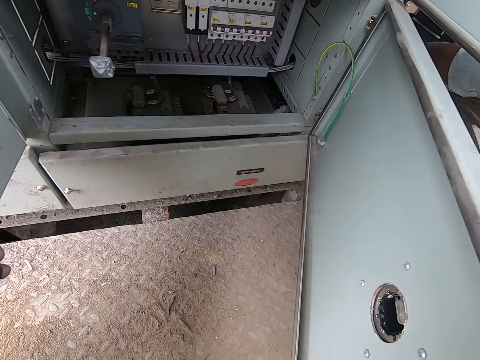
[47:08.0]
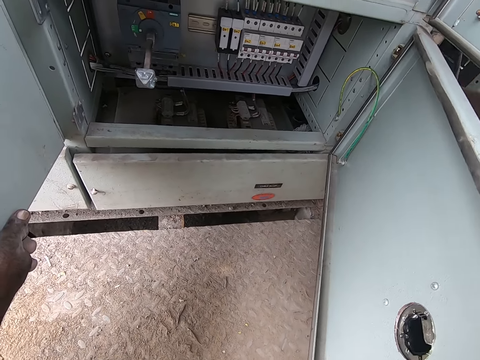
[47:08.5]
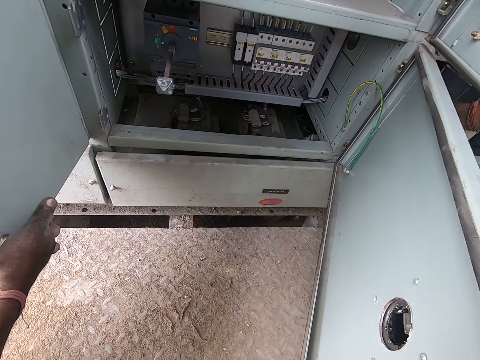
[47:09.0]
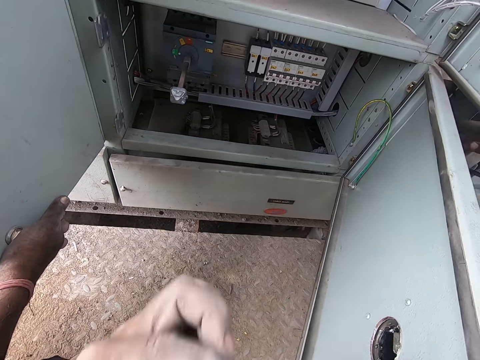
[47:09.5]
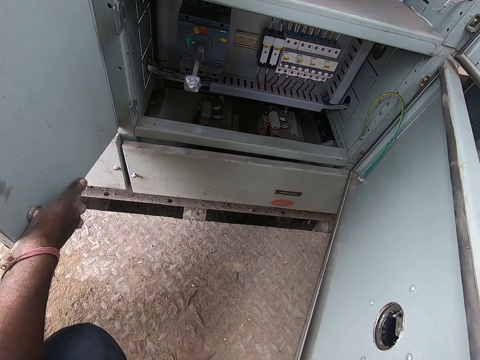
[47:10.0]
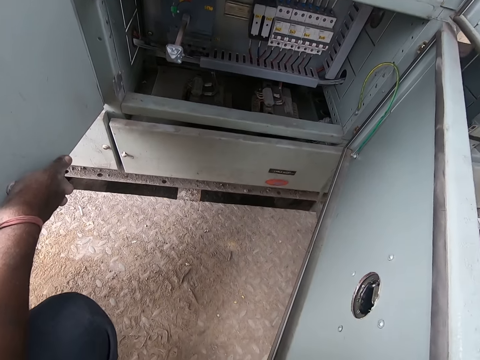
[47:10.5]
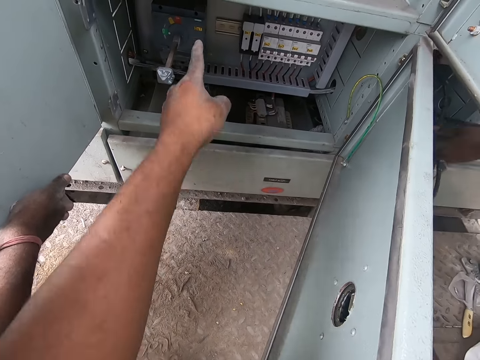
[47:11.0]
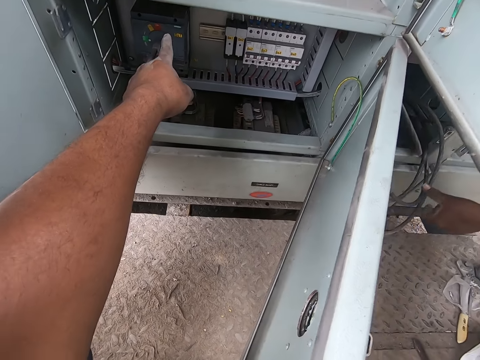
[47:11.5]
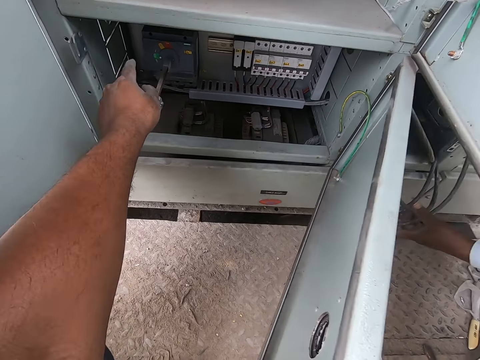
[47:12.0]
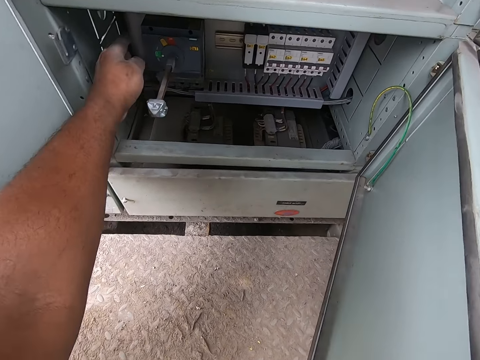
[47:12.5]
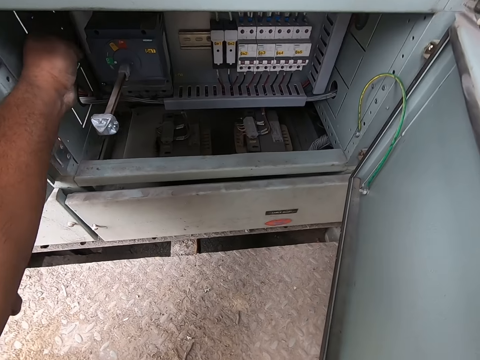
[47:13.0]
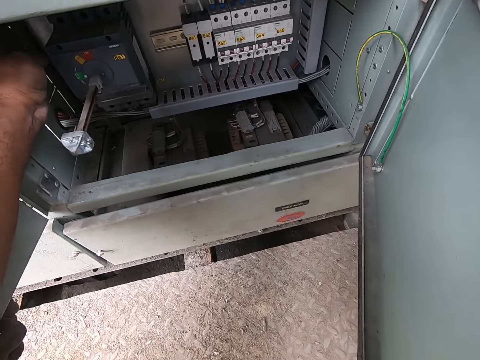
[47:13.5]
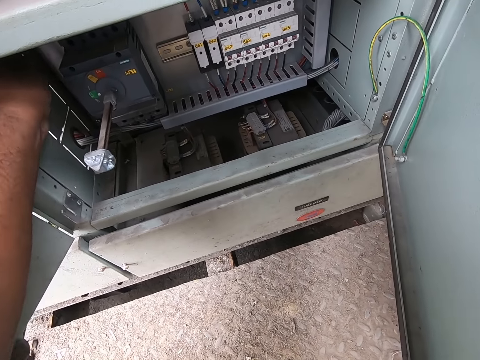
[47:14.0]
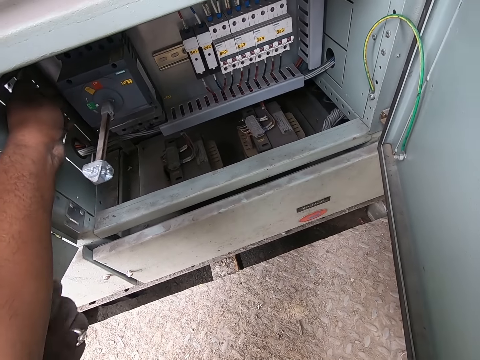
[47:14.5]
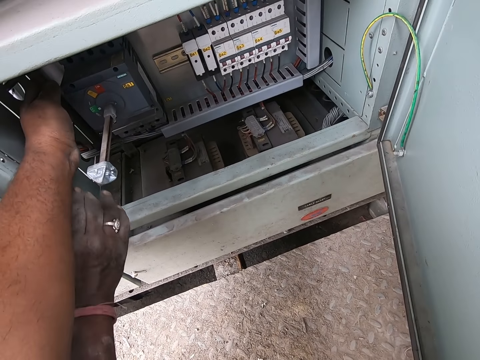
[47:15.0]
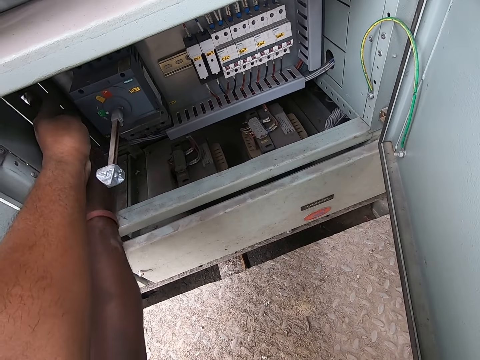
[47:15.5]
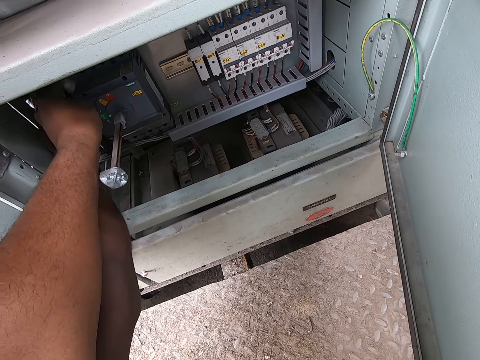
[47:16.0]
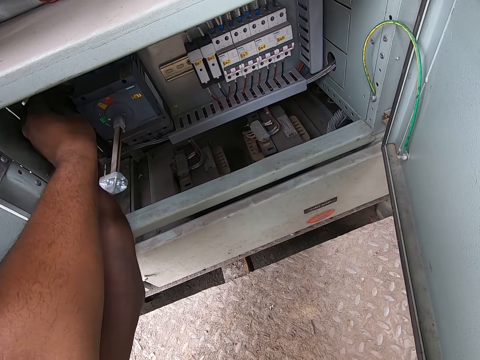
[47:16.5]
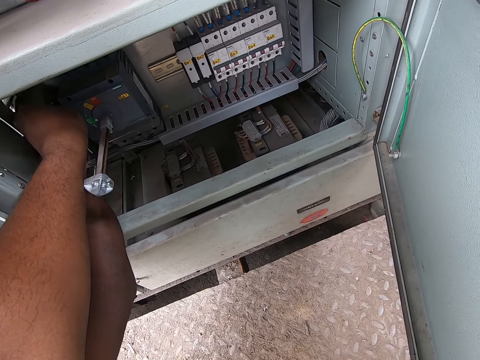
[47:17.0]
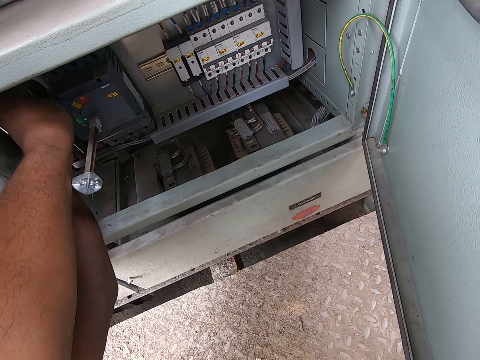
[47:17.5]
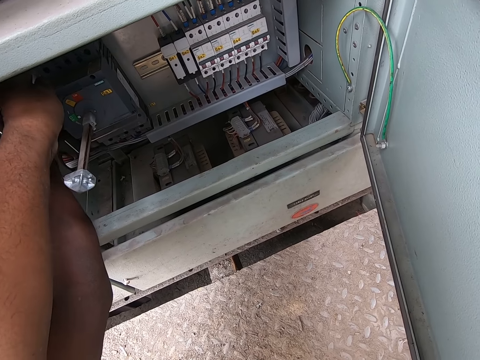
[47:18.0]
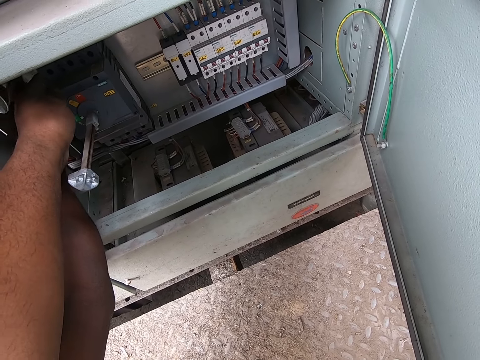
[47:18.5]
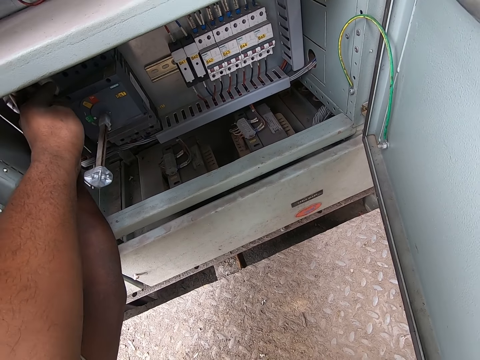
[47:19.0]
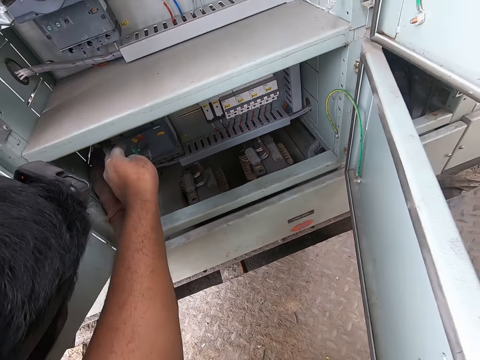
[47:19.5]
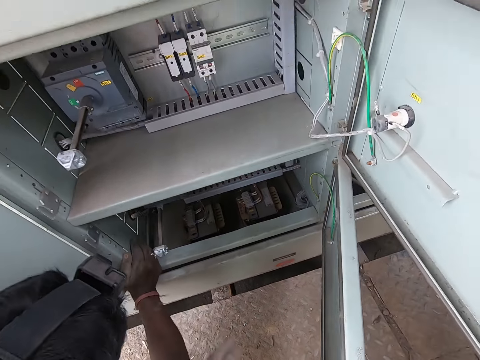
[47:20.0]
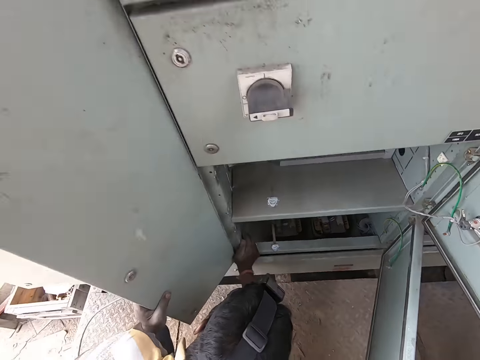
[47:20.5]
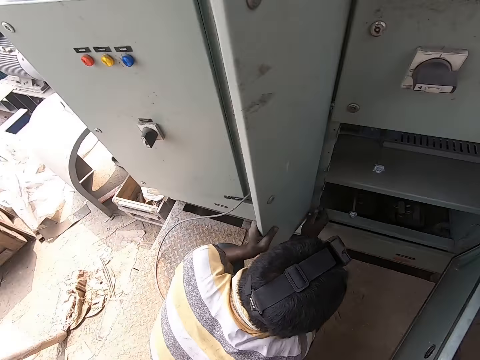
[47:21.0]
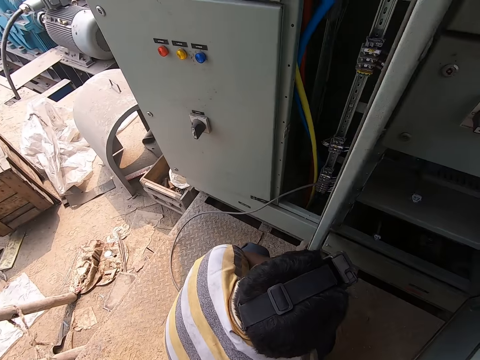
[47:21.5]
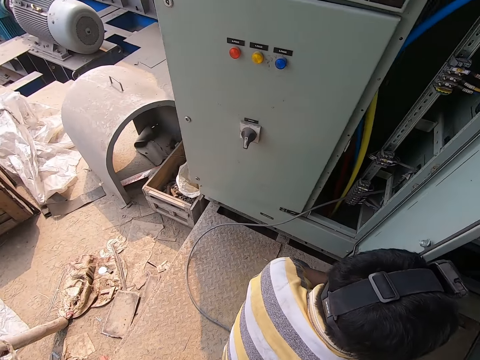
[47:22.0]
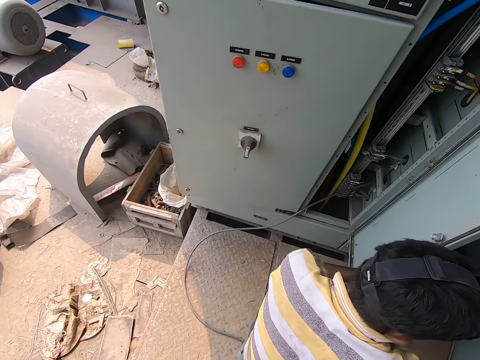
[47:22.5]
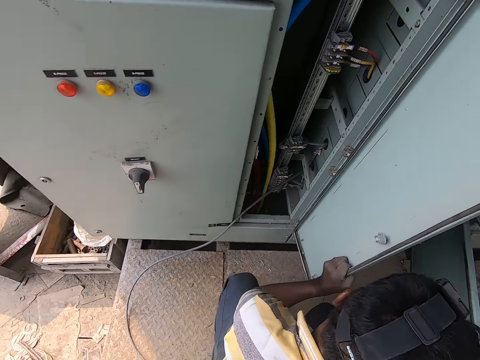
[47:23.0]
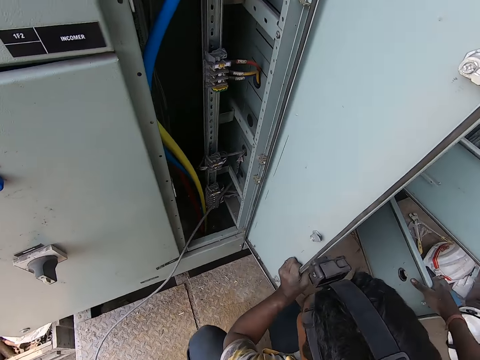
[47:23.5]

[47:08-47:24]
The camera wearer interacts with the man. He points to the power box with his left hand. He checks the power box with his left hand. He touches a wire with his left hand. The man checks the power box with his right hand. The man pushes the power box door with his left hand.

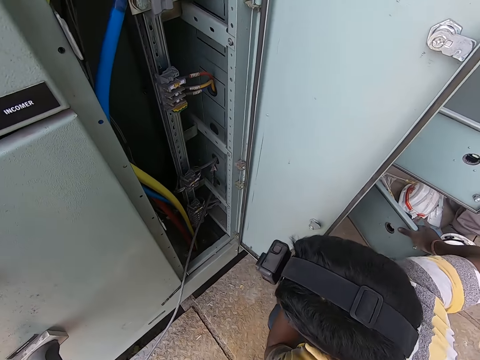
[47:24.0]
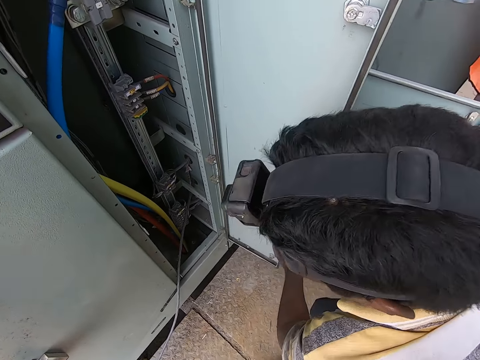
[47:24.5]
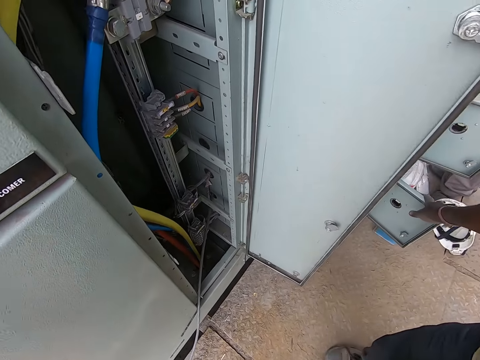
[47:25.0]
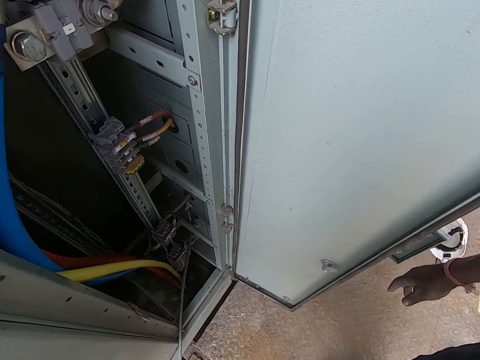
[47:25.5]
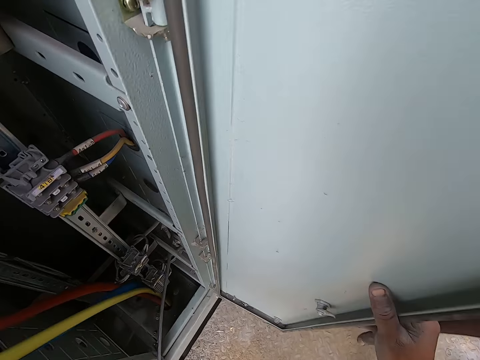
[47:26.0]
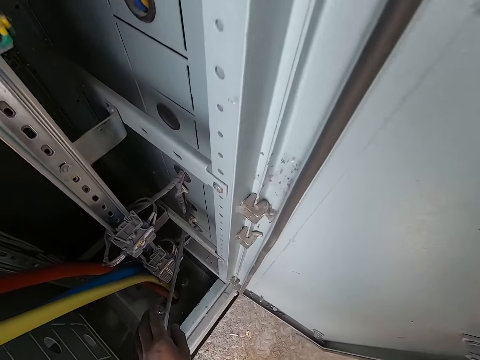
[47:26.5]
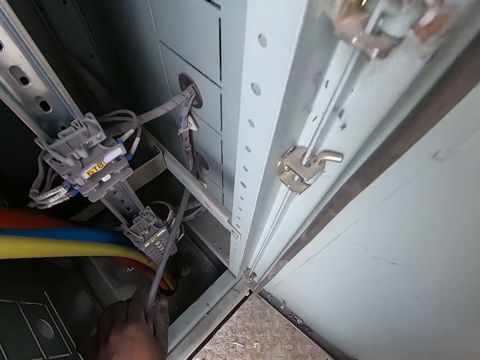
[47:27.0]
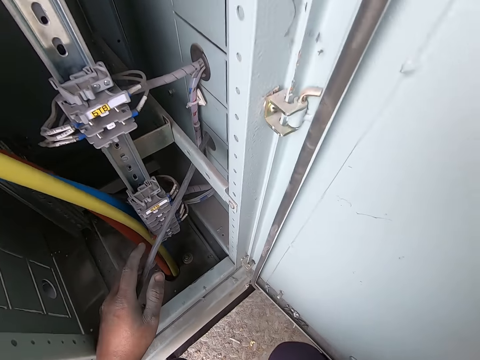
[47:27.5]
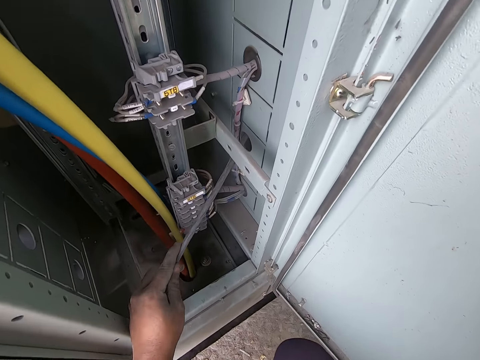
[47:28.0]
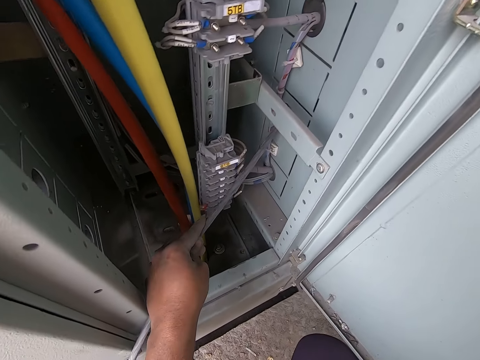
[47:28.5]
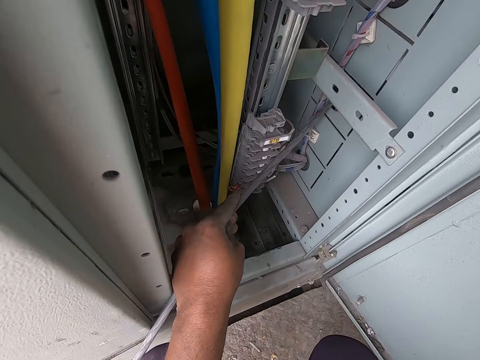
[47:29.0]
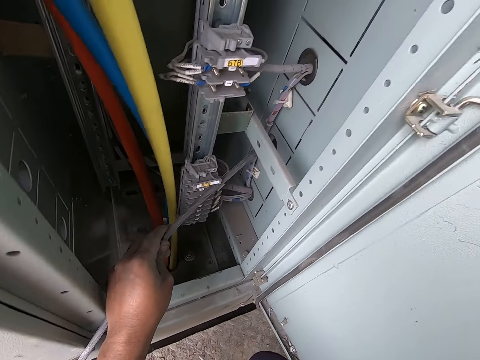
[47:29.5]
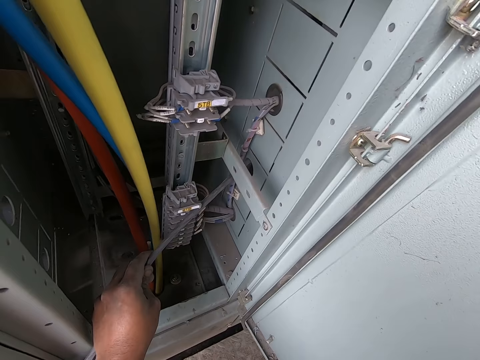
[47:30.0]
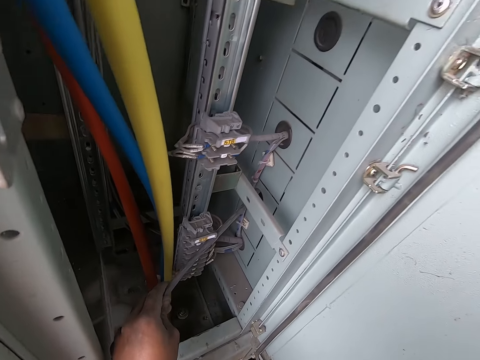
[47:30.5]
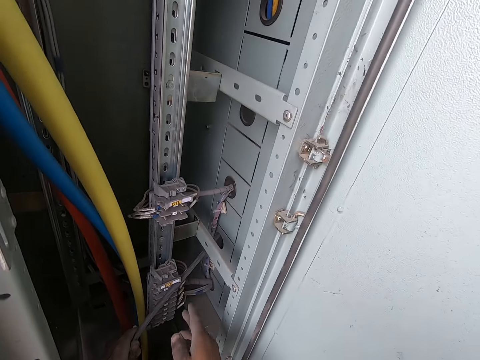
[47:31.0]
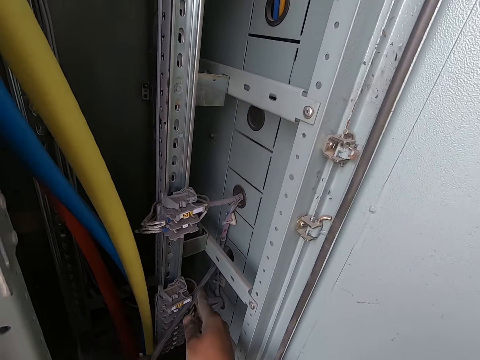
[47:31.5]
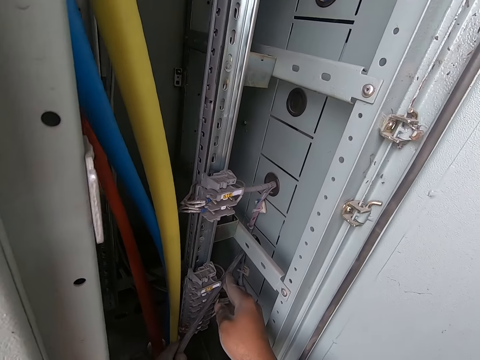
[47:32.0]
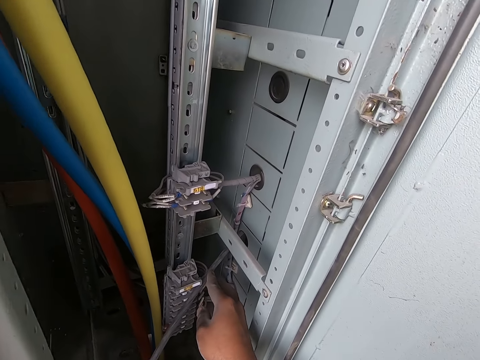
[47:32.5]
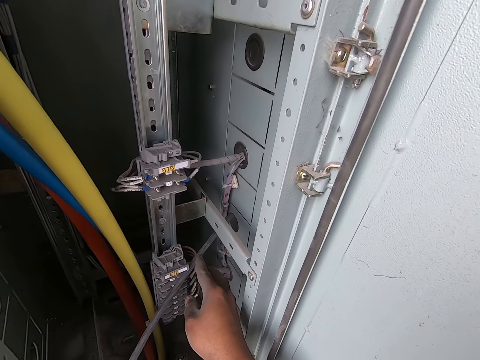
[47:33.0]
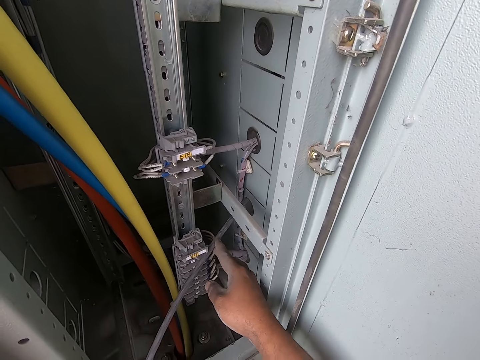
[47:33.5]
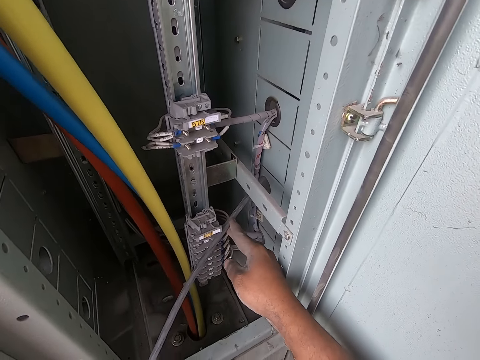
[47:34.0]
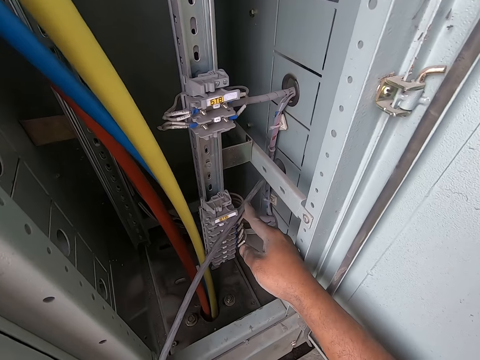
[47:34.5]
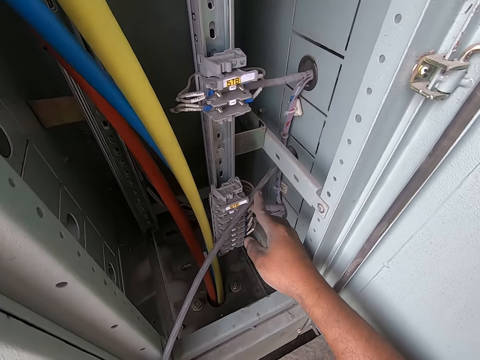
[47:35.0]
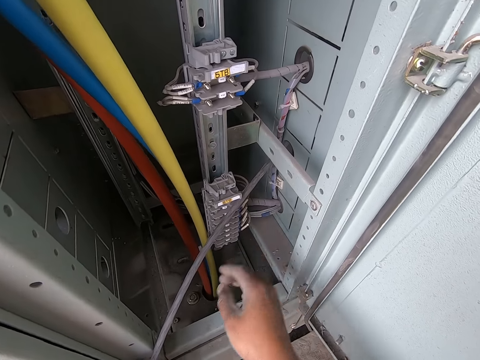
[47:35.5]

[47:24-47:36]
The camera wearer holds the power box door with his right hand. He checks the cable with his left hand. He holds a wire with both hands. He checks the cable with his hands.
